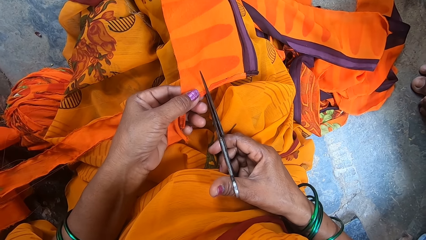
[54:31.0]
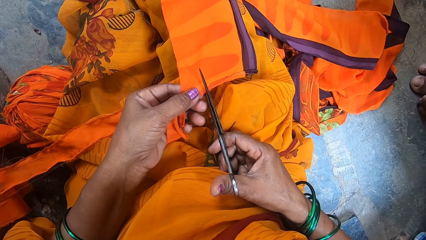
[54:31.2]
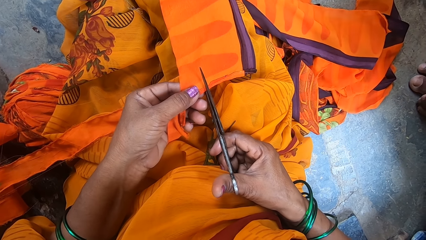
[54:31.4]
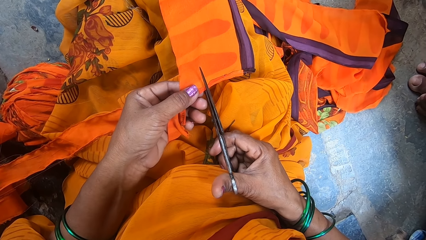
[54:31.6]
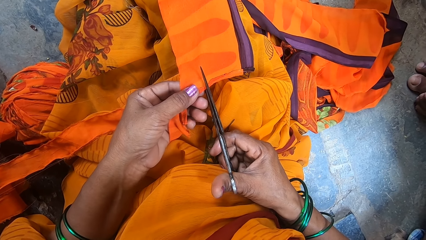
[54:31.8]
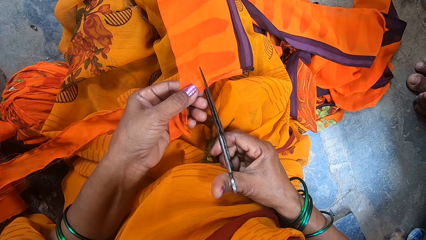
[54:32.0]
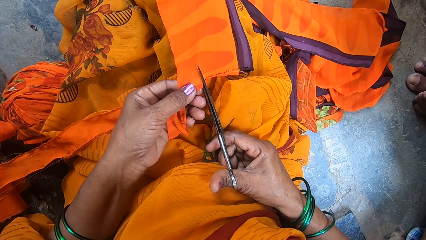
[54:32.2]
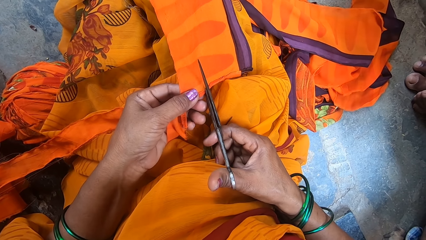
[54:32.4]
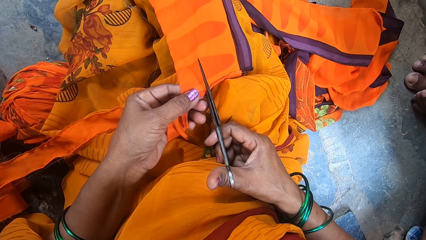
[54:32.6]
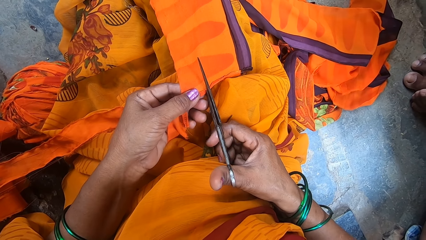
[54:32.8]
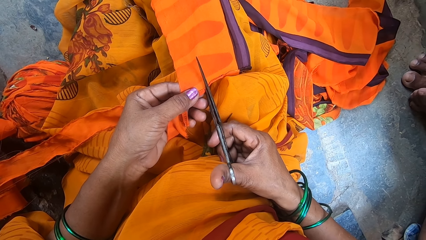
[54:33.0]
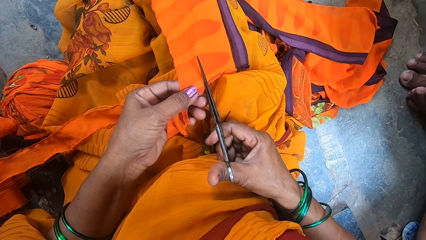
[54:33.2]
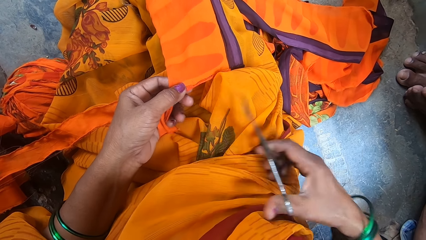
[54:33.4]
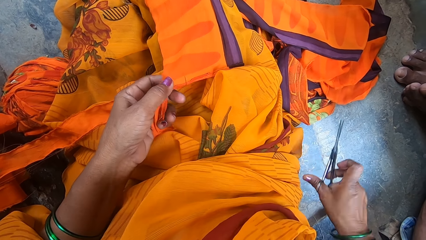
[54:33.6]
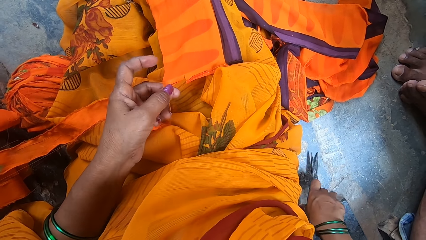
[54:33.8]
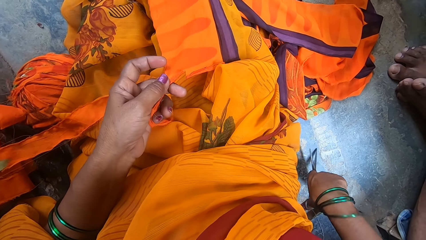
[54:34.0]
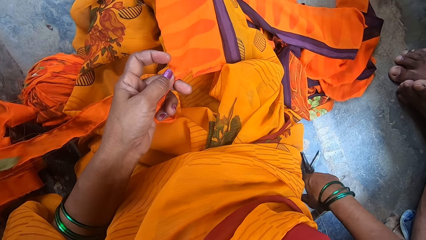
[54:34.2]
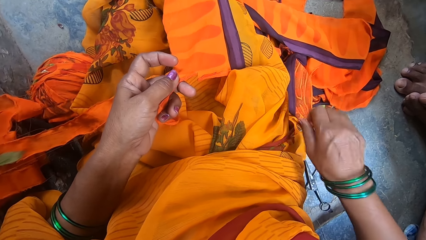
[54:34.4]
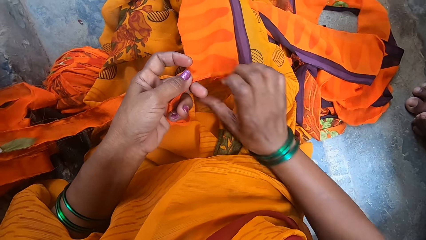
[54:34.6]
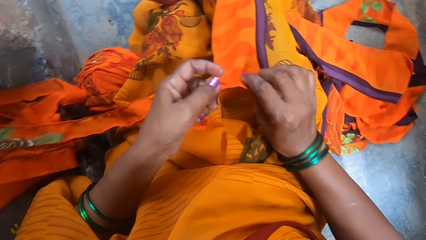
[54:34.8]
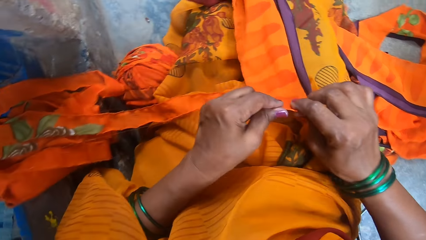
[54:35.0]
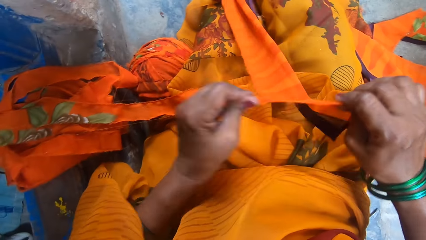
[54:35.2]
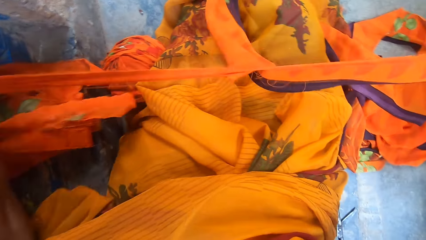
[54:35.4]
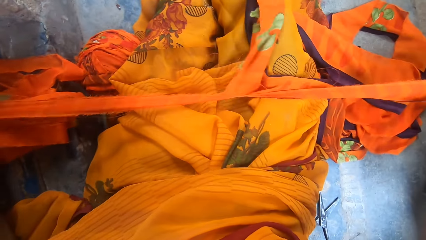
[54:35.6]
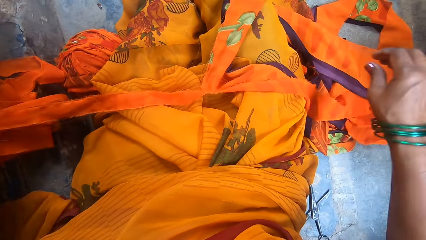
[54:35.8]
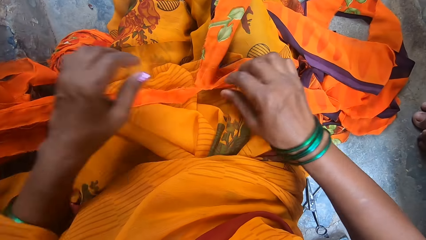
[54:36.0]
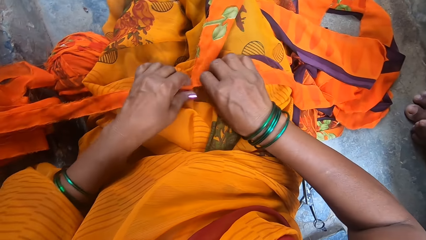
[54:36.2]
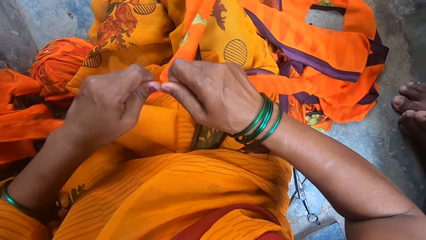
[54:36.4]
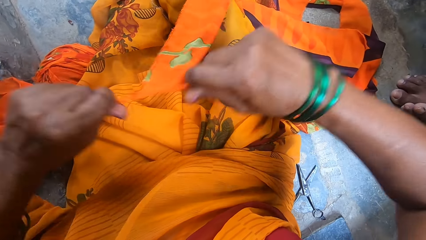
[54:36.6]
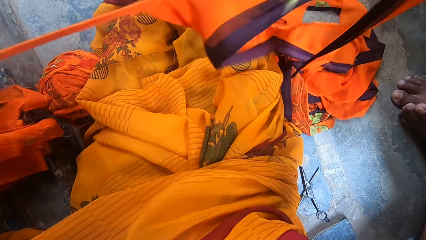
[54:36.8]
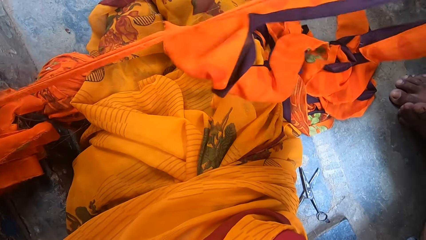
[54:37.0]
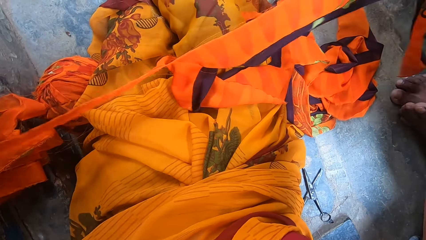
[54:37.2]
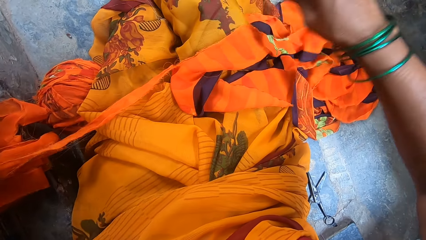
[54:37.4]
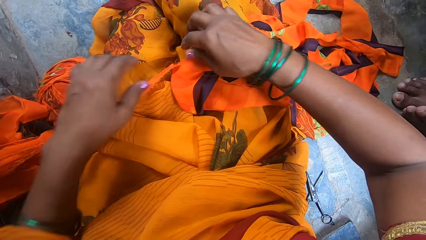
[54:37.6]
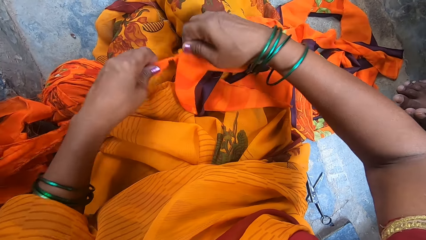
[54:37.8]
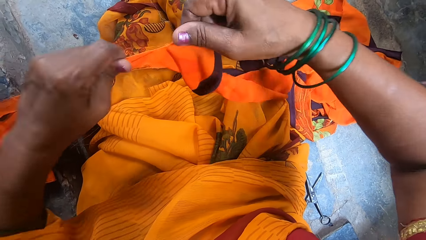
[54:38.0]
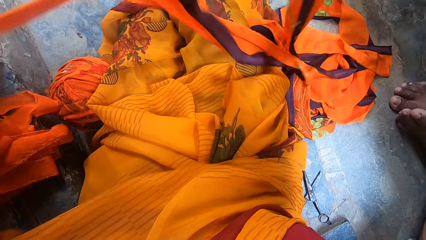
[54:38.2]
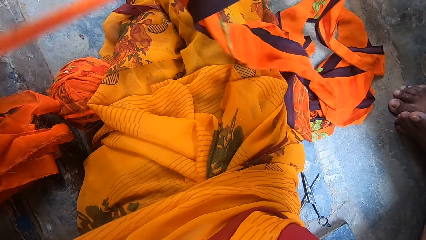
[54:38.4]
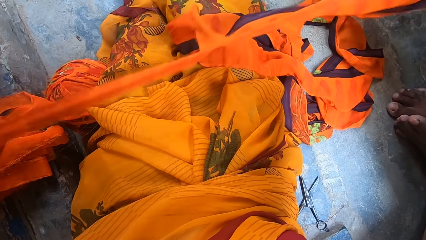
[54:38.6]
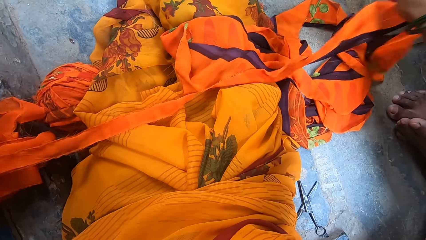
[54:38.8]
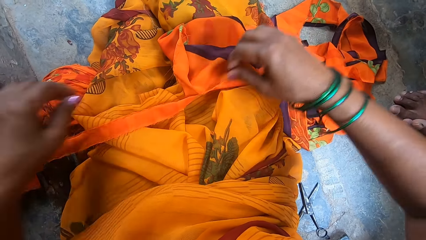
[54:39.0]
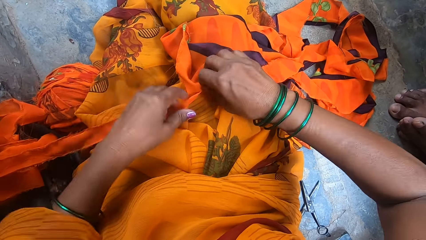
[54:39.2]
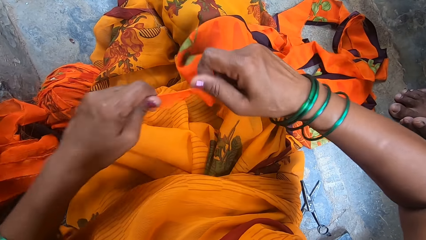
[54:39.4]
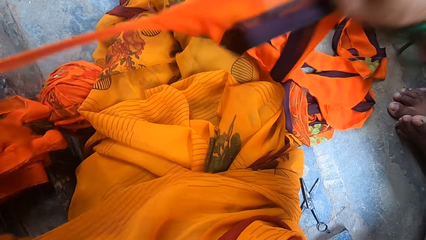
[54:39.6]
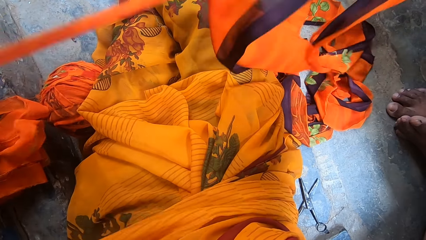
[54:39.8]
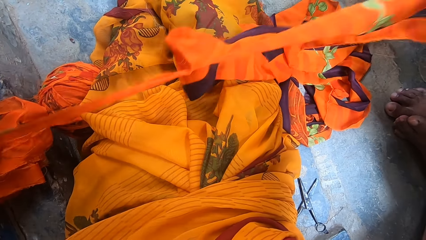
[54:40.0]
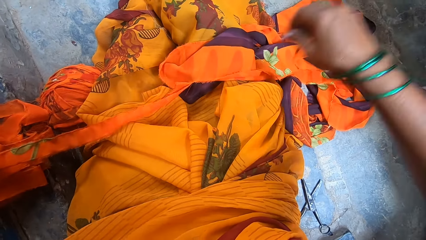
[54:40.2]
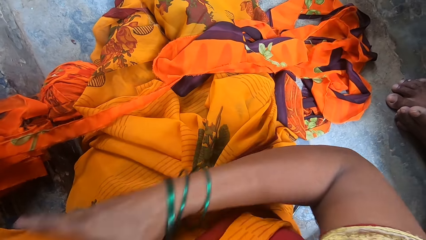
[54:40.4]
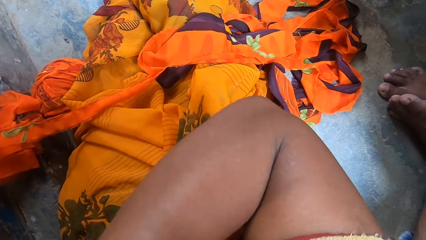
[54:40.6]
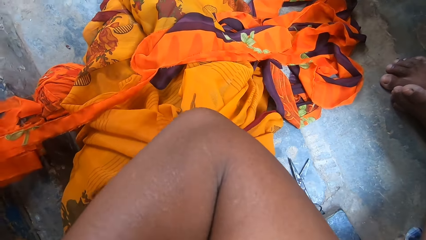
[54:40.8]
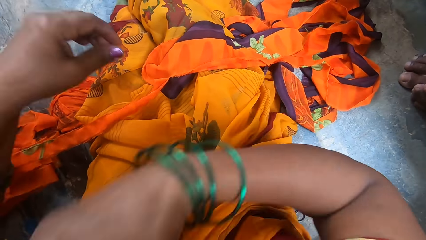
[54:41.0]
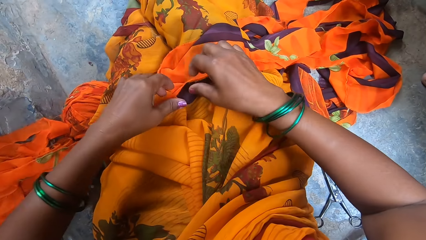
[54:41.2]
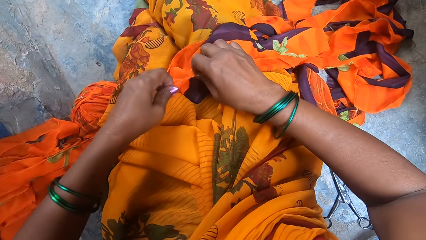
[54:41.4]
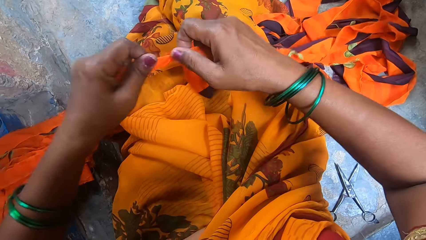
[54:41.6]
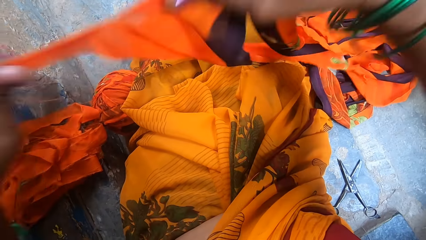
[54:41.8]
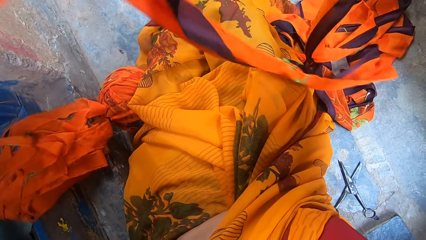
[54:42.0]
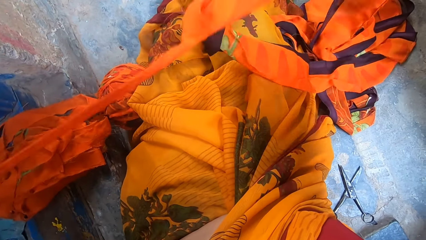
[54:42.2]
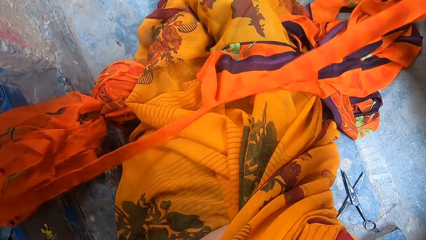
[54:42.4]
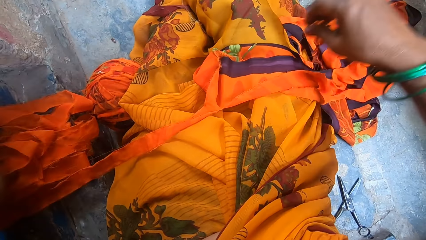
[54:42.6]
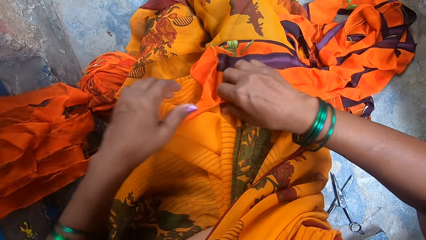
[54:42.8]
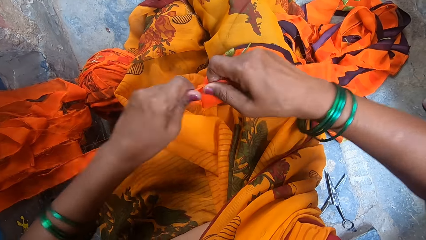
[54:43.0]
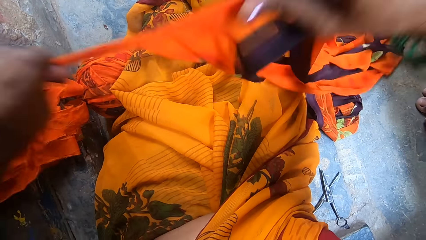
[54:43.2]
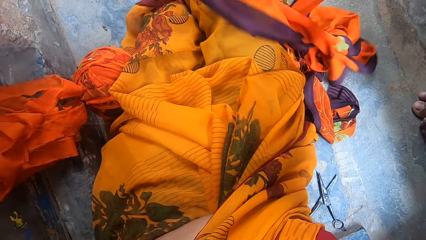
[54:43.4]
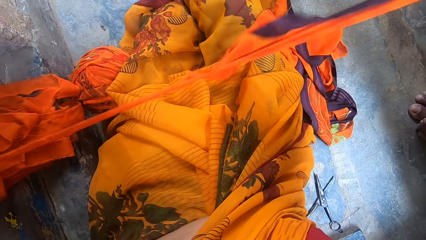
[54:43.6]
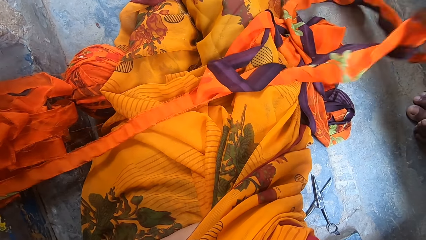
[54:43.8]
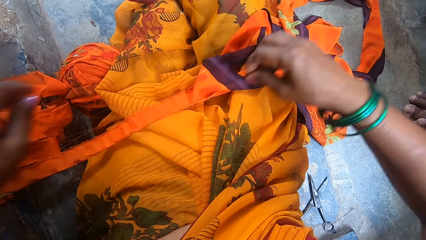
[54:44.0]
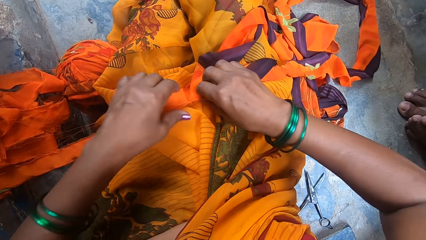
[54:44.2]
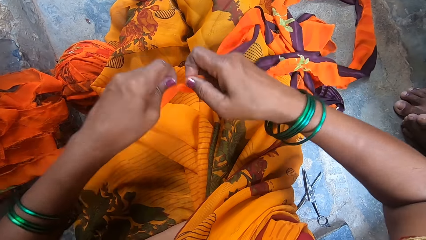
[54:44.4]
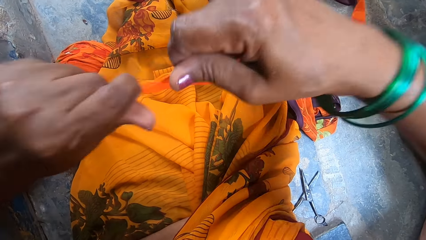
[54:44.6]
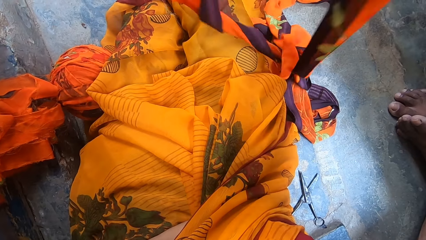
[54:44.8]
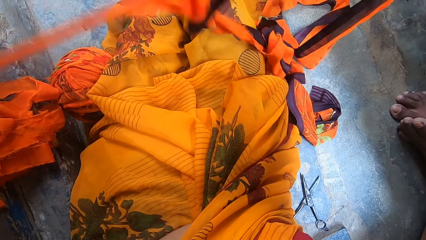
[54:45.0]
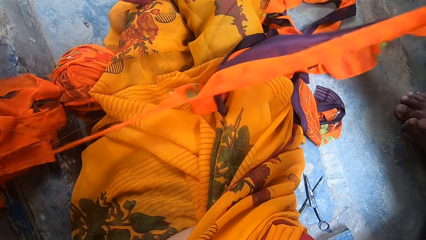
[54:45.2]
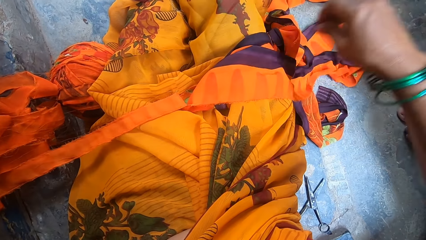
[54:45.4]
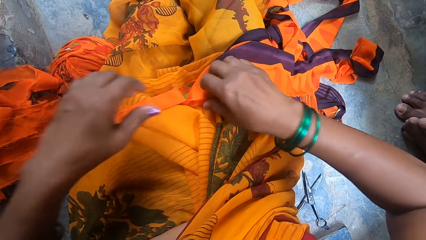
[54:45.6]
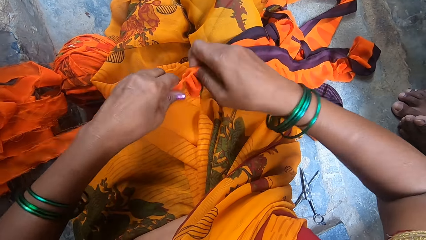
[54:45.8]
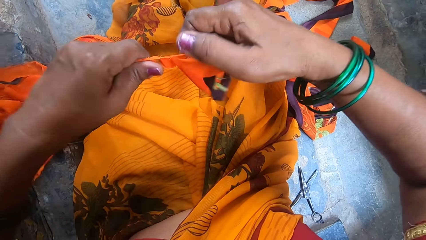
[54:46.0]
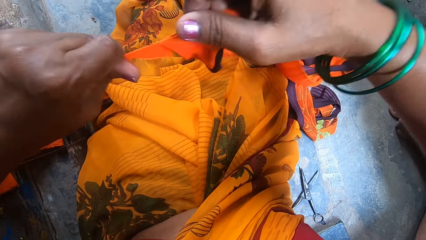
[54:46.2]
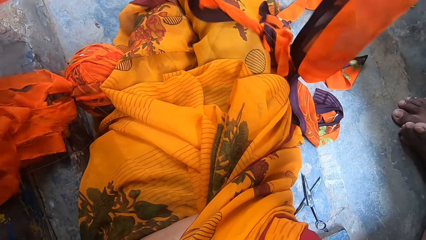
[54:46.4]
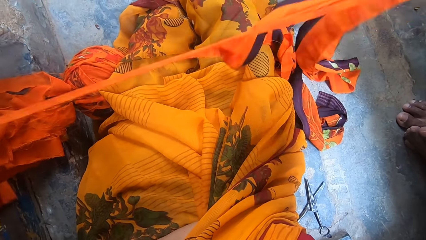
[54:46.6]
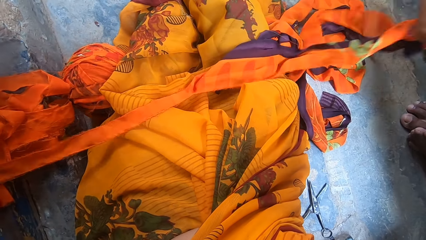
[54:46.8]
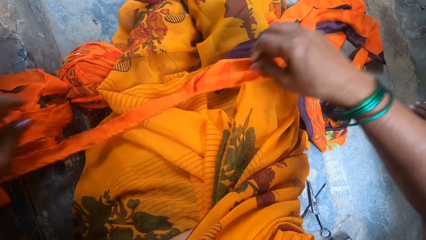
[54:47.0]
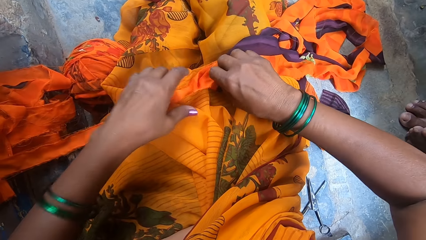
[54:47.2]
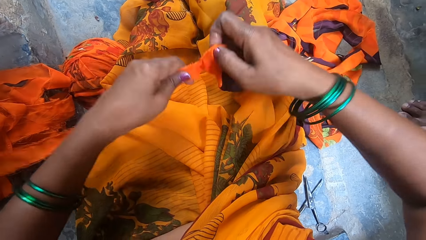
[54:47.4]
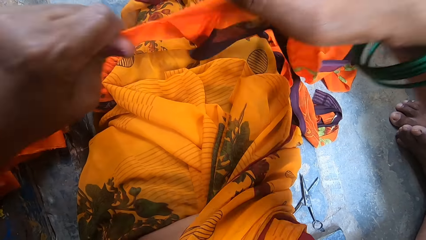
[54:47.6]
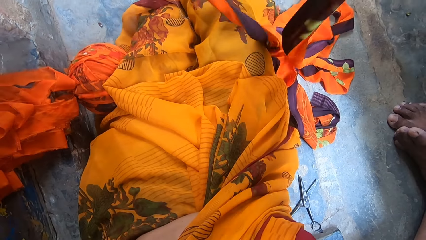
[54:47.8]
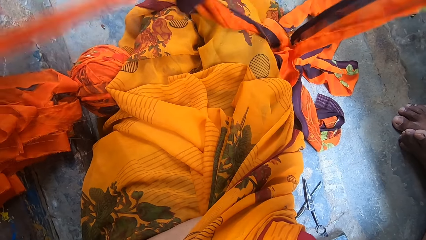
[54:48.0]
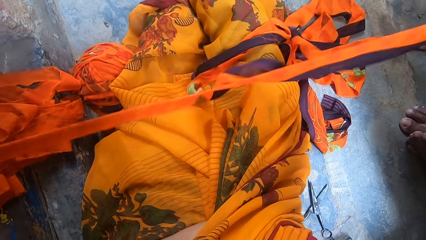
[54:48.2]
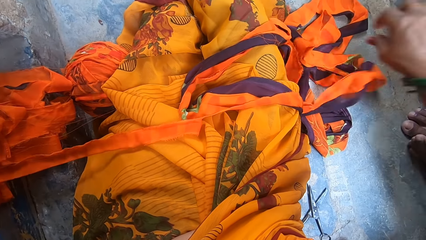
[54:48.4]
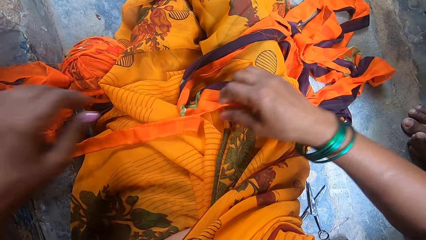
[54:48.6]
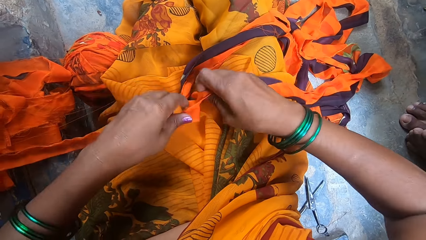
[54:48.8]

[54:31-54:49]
The camera wearer cuts the fabric. She places a pair of scissors on the floor. She holds the fabric. She tears the fabric apart. She picks up the fabric. She tears the fabric. She drops the fabric on her thighs. She picks up the fabric. She tears the fabric. She drops the fabric on her thighs. She picks up the fabric. She tears the fabric. She drops the fabric on her thighs. She touches something. She picks up the fabric. She tears the fabric. She drops the fabric on her thighs. She picks up the fabric. She tears the fabric. She drops the fabric on her thighs. She picks up the fabric. She tears the fabric. She drops the fabric on her thighs. She picks up the fabric. She tears the fabric. She drops the fabric on her lap. She picks up the fabric. She tears the fabric. She drops the fabric on her lap.
